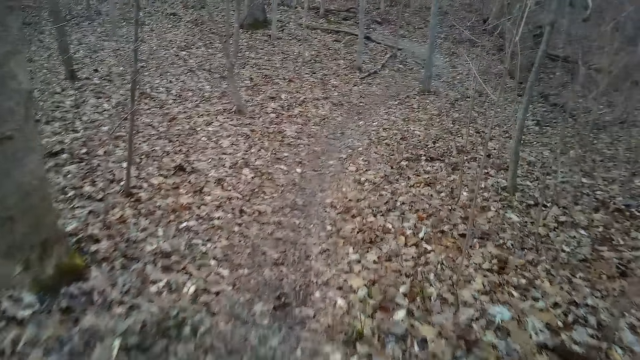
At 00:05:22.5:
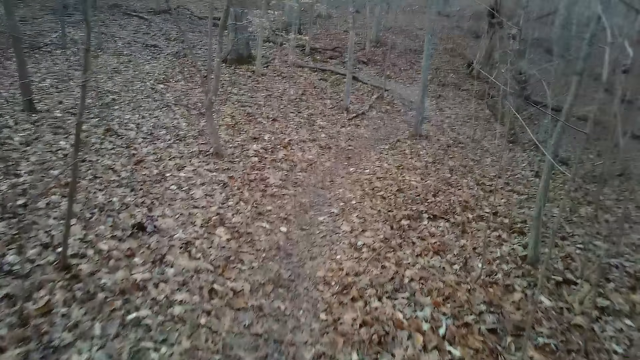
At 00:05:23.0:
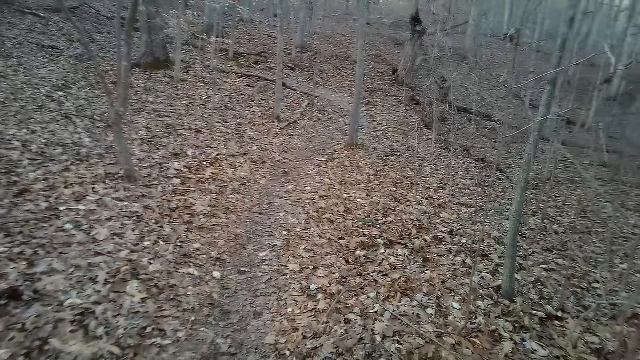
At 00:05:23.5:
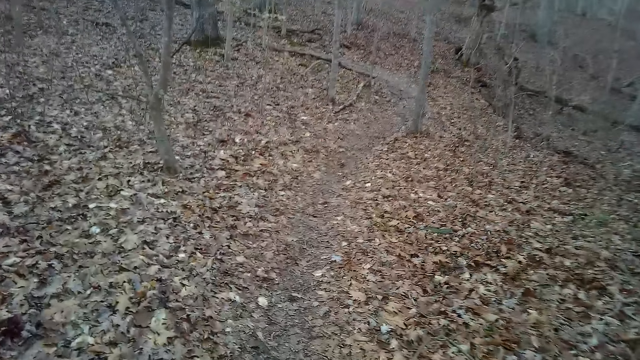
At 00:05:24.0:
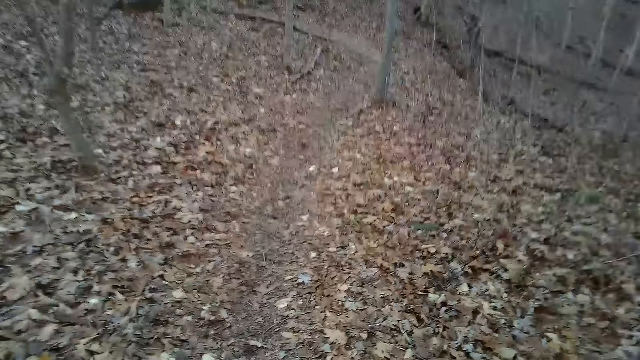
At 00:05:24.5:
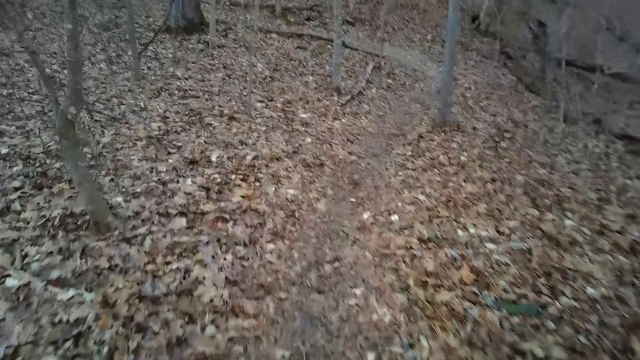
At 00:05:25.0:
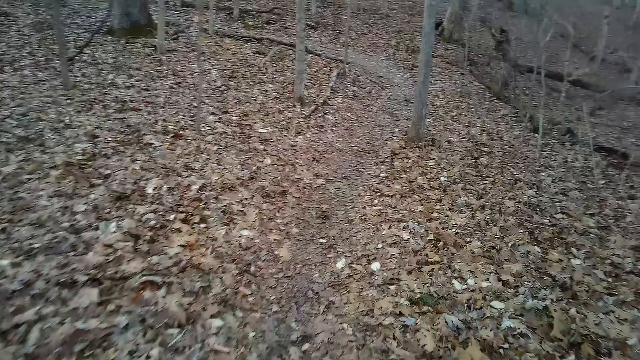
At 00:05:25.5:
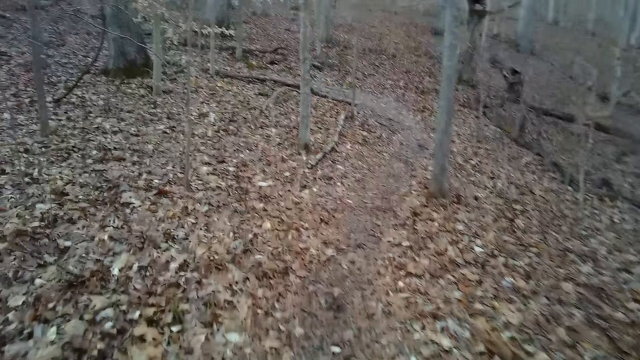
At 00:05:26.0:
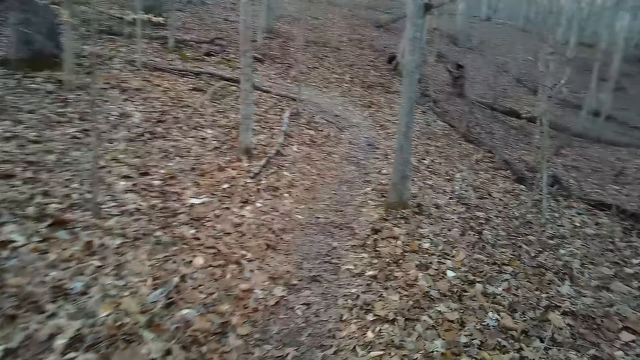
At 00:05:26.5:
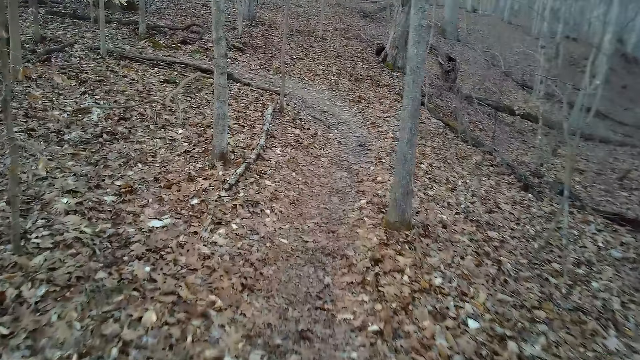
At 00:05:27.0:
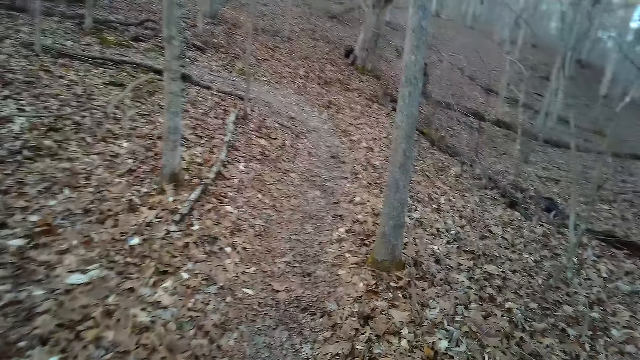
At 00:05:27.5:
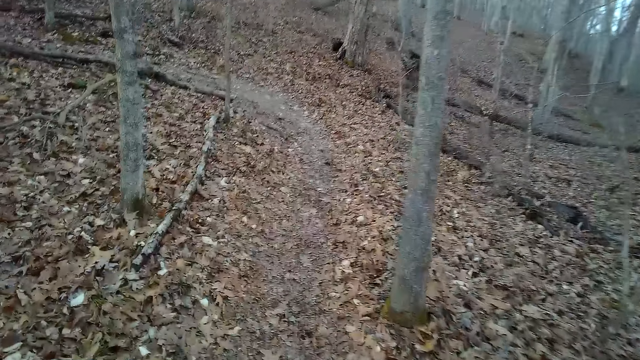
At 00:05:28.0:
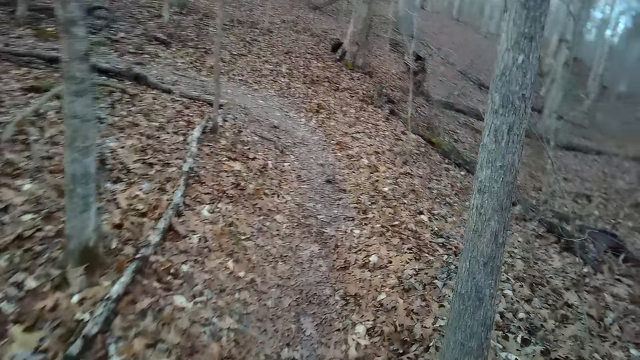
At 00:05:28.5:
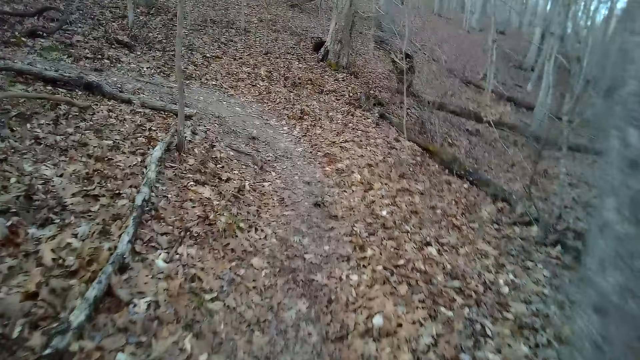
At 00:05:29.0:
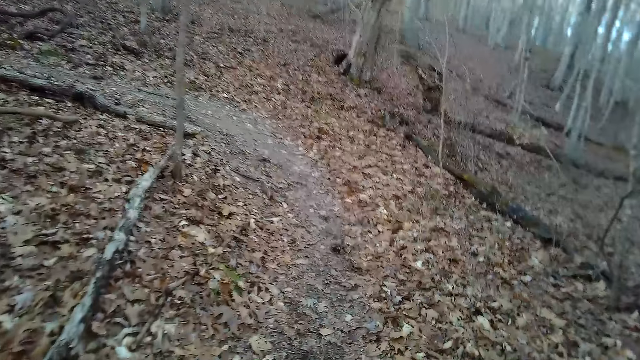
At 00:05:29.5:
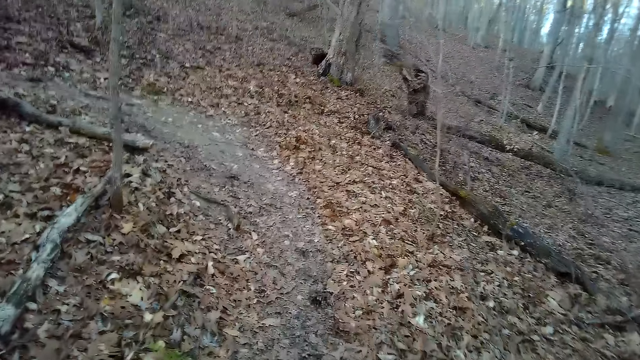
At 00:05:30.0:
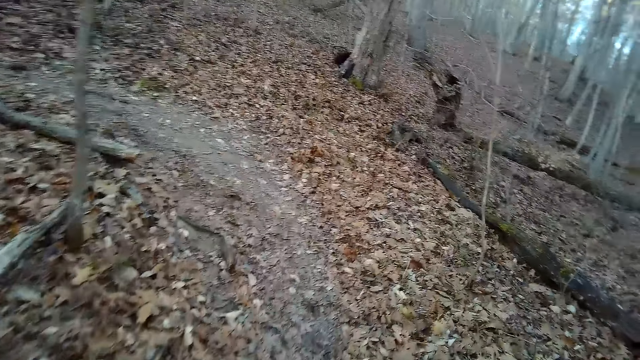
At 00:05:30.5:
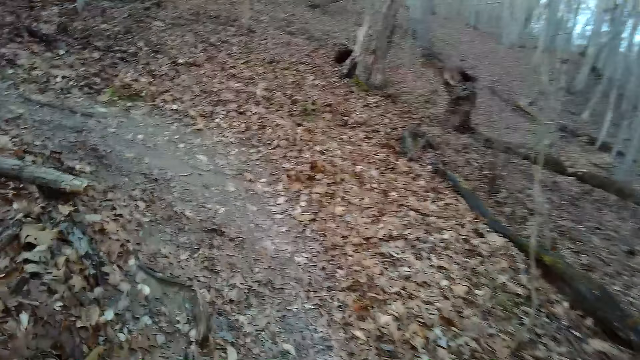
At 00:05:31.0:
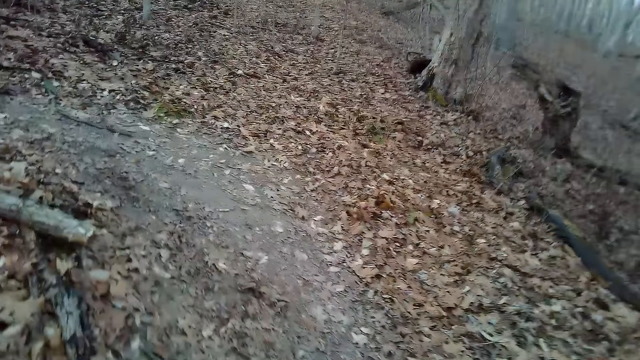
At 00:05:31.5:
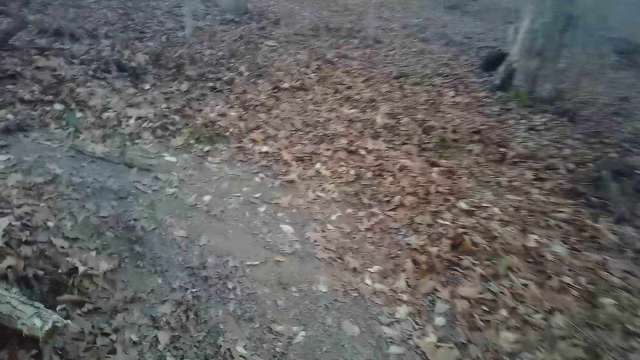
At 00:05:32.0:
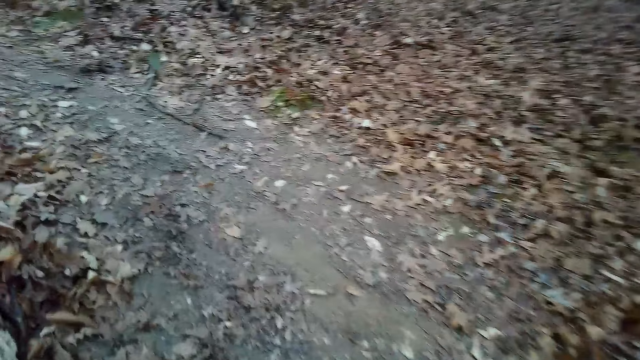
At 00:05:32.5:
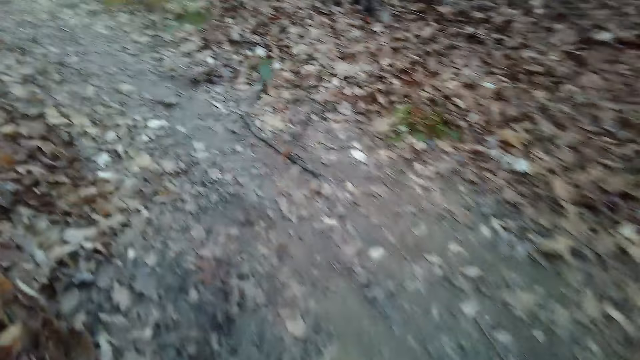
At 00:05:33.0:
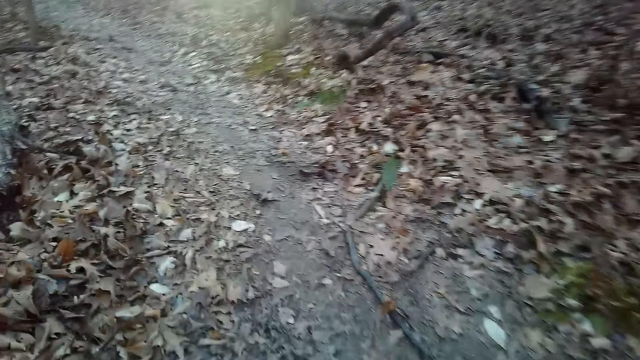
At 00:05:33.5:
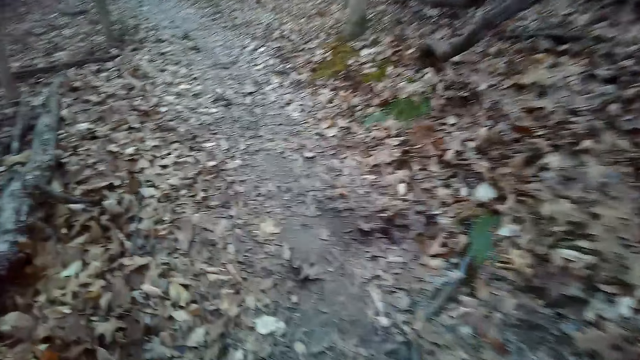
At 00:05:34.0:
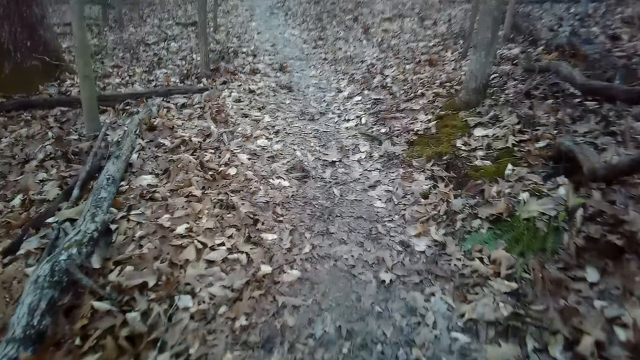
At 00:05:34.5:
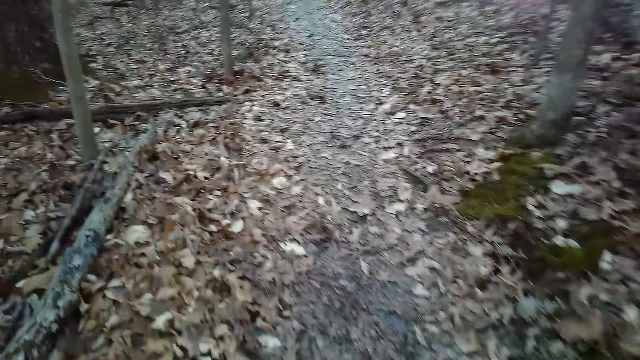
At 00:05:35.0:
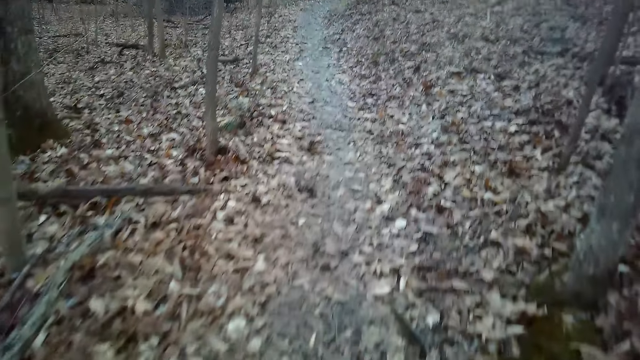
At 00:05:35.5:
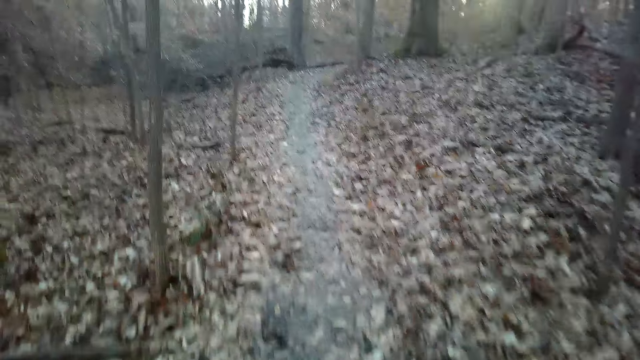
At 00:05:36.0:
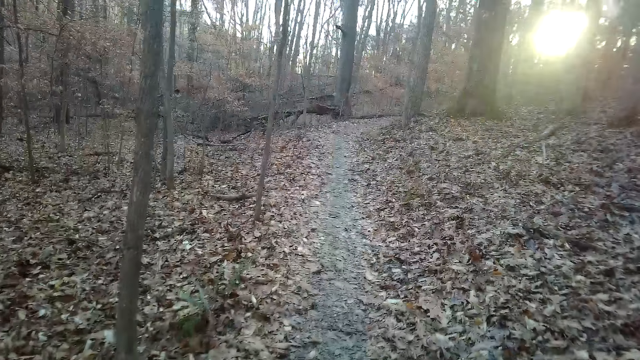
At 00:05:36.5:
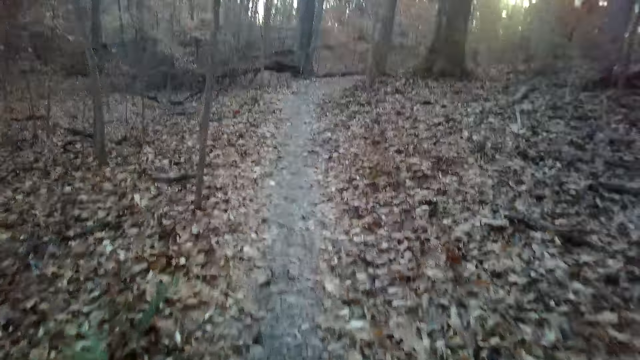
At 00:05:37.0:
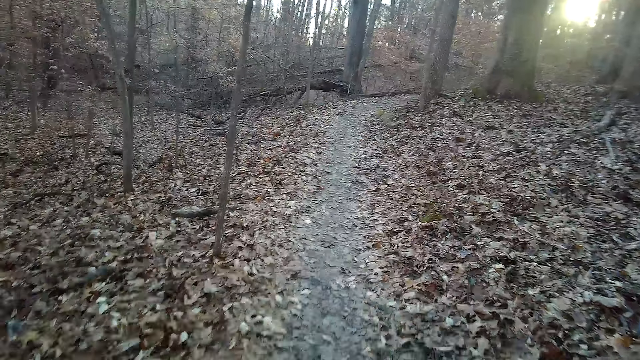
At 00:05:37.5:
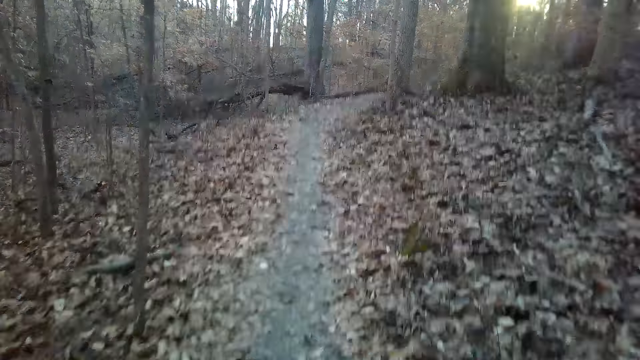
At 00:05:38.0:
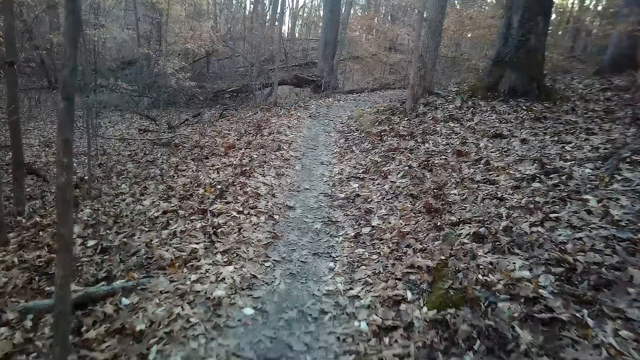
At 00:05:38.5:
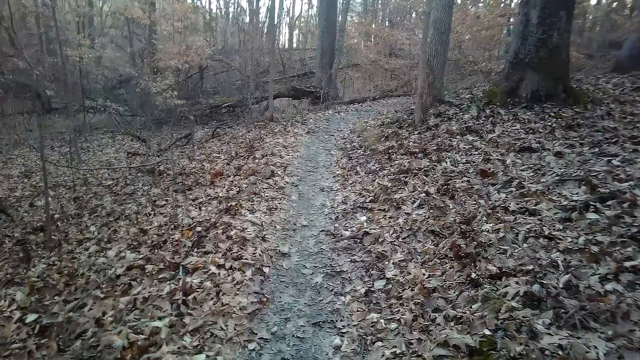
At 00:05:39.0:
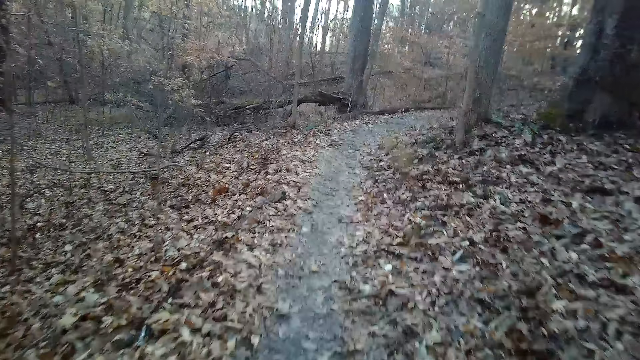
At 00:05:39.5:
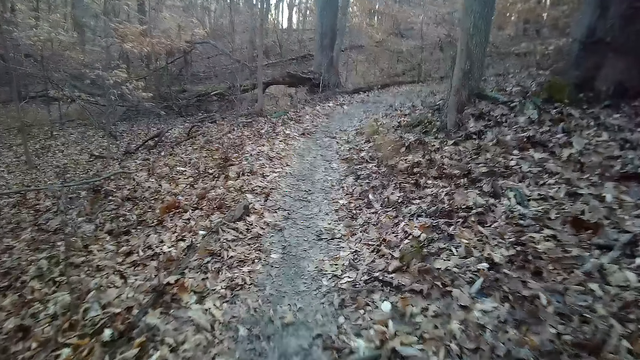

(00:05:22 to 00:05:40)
The camera wearer coughs.

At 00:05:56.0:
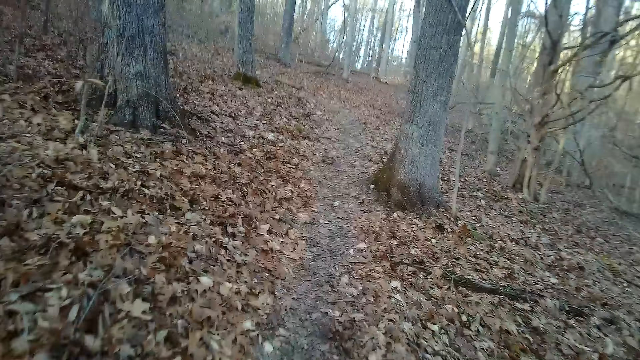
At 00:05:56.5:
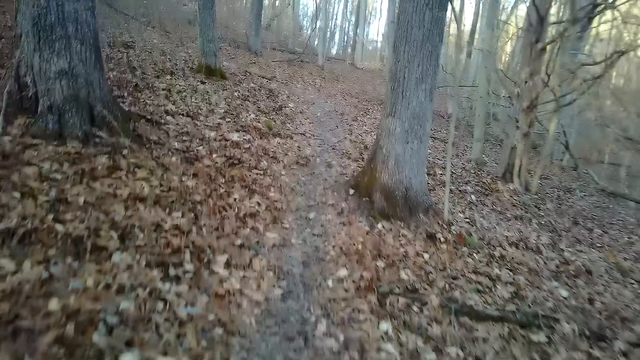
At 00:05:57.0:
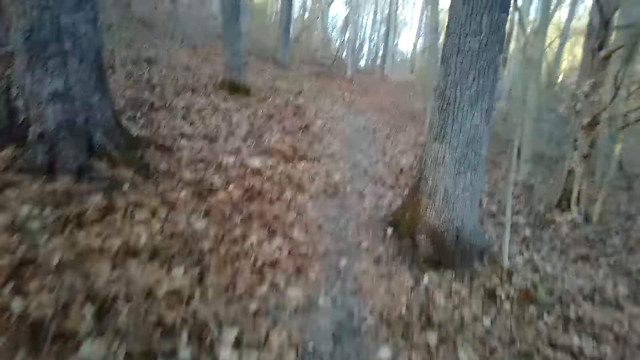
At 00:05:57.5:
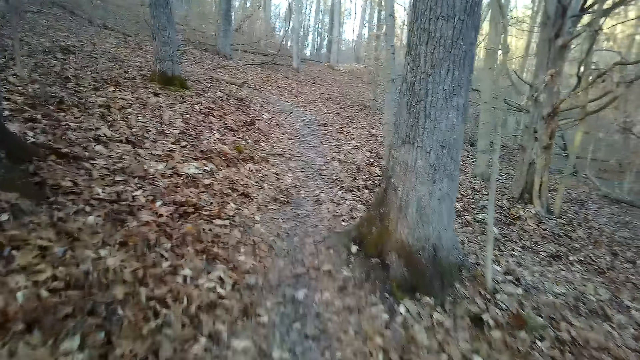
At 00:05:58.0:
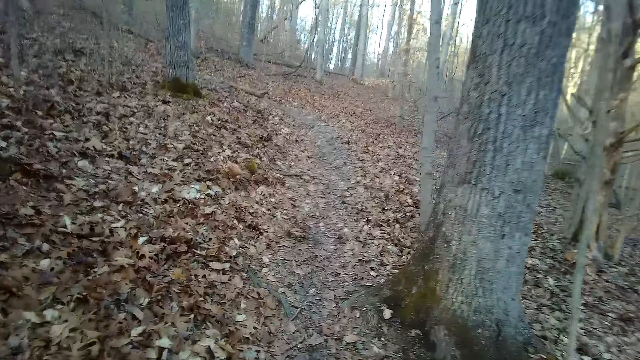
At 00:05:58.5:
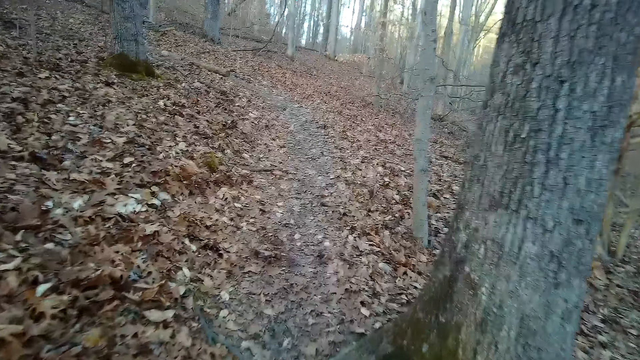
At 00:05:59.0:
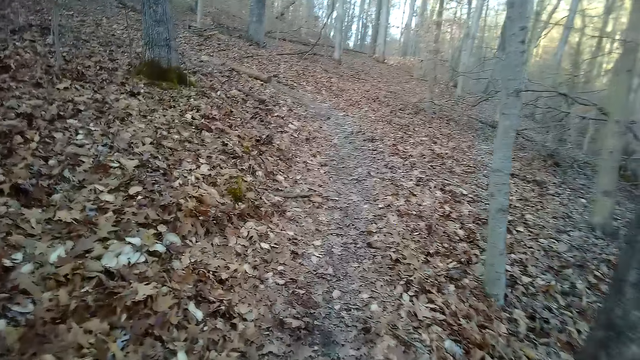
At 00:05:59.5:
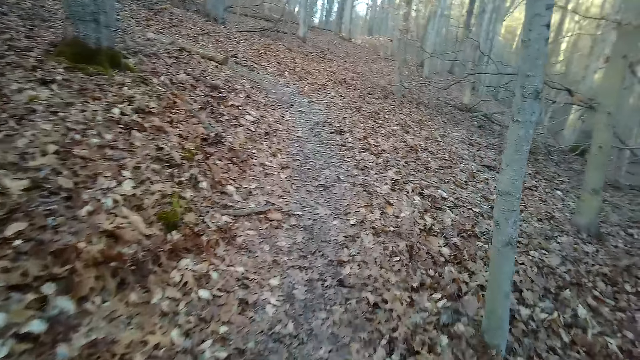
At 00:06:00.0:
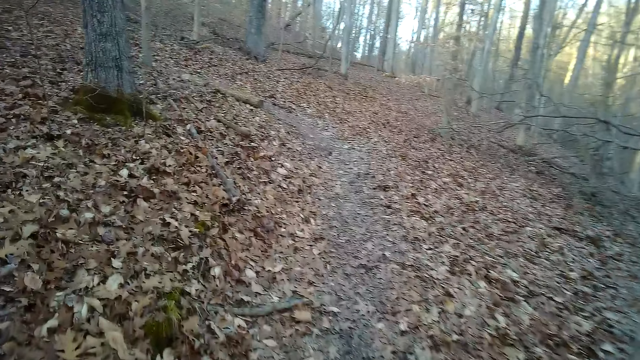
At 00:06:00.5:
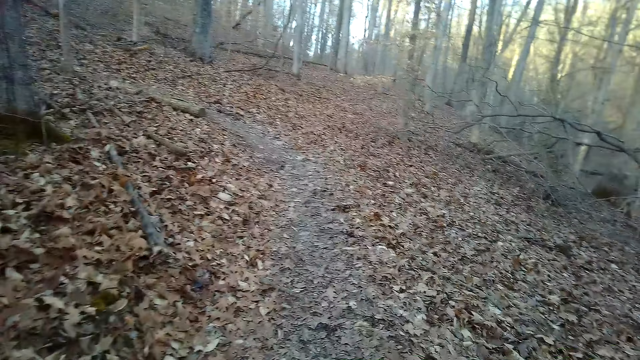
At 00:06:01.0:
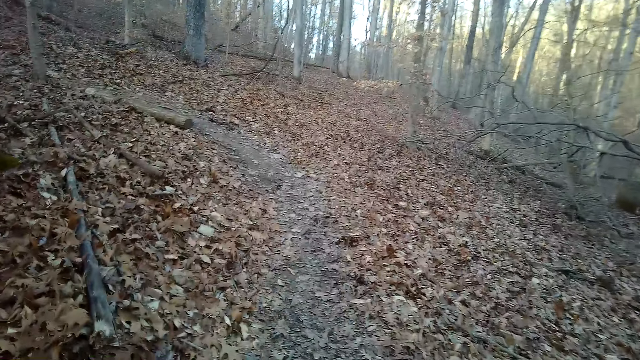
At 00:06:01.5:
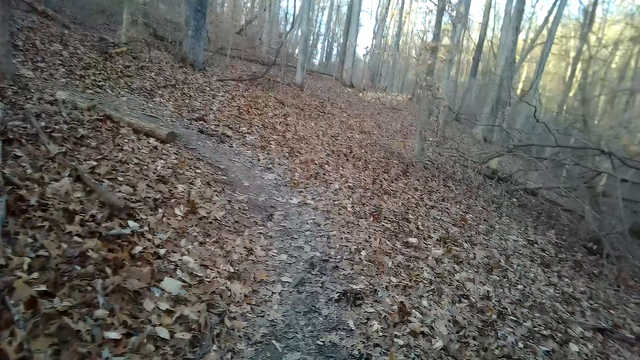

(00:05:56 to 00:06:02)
The camera wearer walks down the hill.
